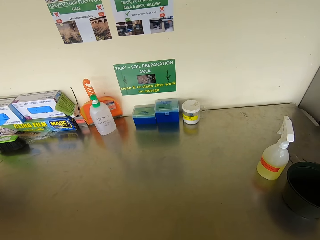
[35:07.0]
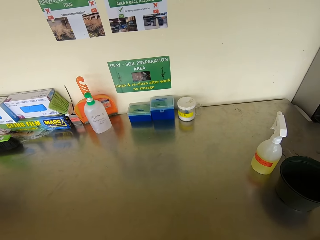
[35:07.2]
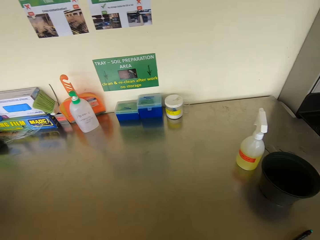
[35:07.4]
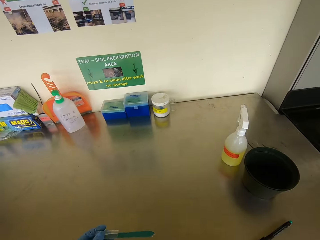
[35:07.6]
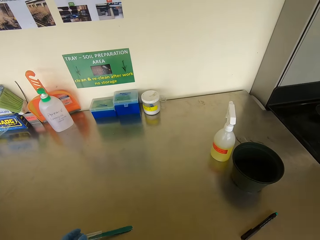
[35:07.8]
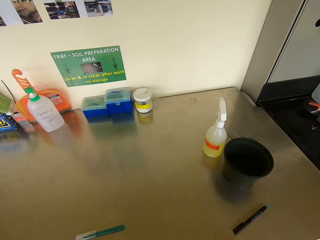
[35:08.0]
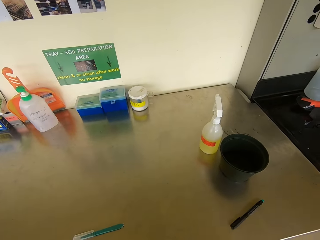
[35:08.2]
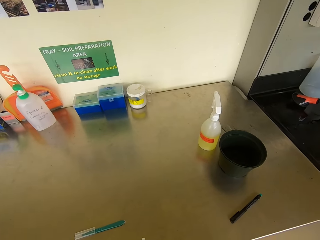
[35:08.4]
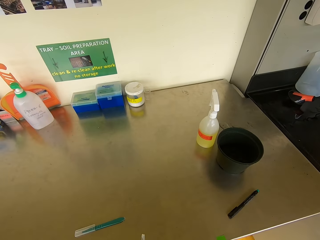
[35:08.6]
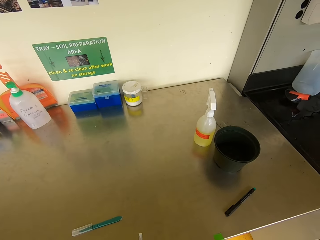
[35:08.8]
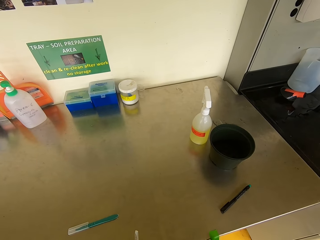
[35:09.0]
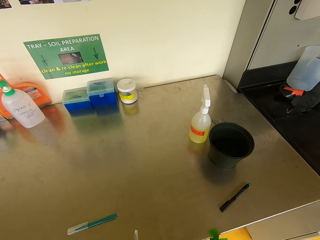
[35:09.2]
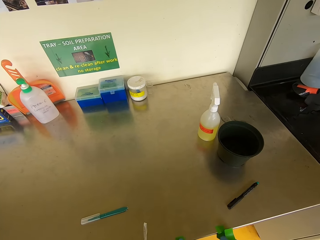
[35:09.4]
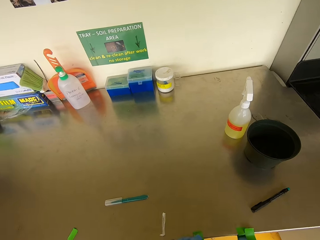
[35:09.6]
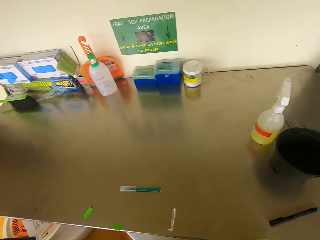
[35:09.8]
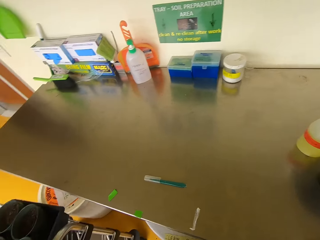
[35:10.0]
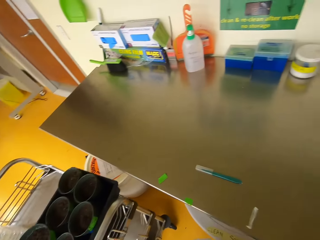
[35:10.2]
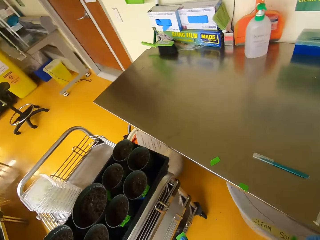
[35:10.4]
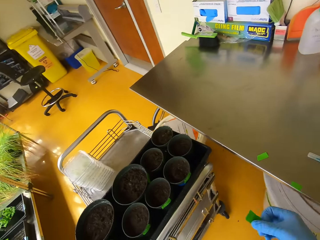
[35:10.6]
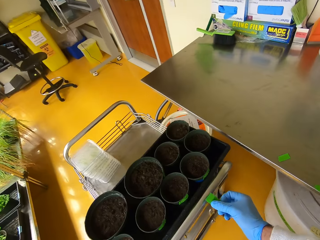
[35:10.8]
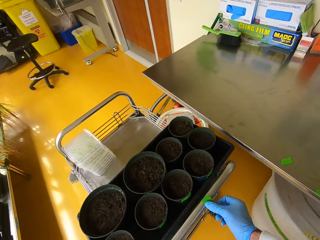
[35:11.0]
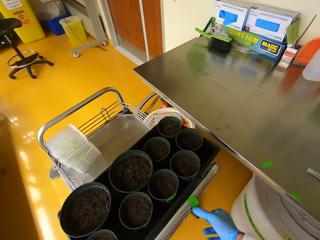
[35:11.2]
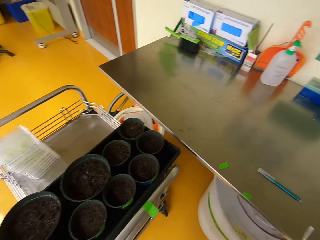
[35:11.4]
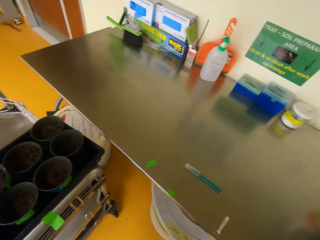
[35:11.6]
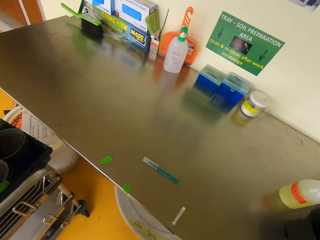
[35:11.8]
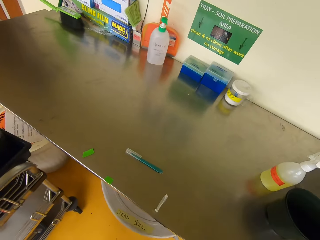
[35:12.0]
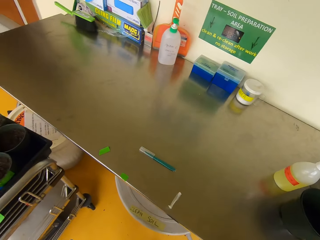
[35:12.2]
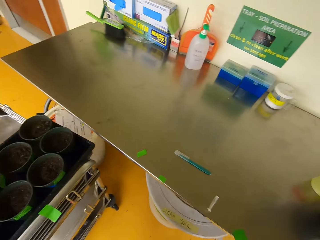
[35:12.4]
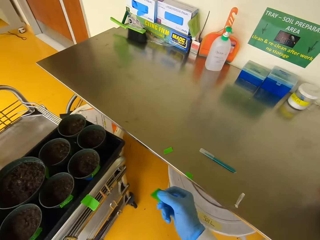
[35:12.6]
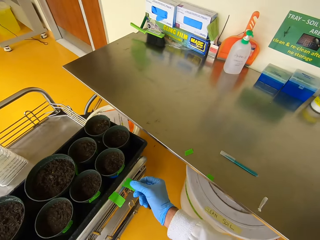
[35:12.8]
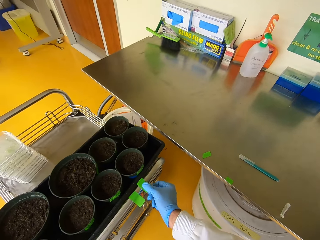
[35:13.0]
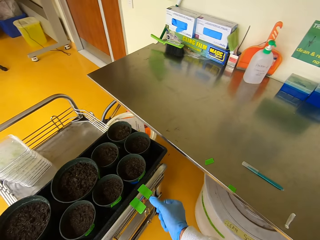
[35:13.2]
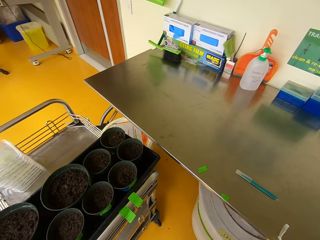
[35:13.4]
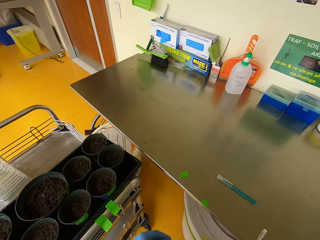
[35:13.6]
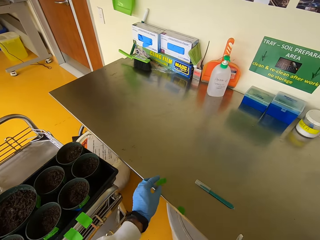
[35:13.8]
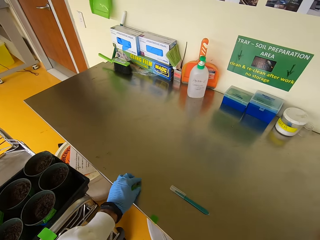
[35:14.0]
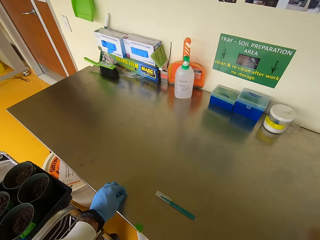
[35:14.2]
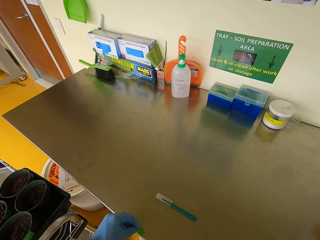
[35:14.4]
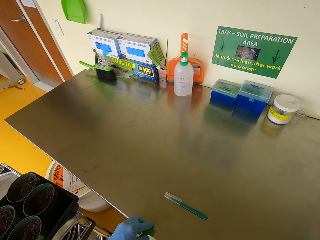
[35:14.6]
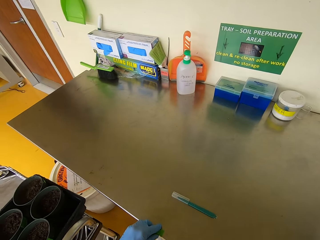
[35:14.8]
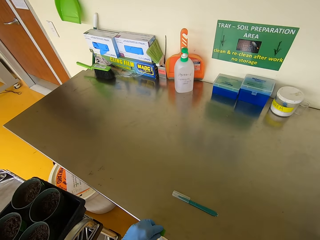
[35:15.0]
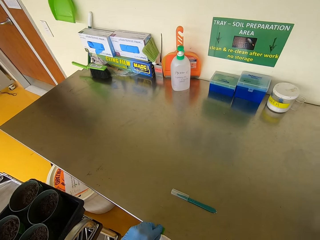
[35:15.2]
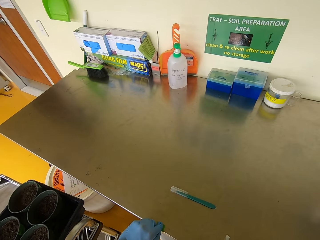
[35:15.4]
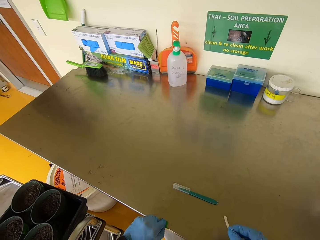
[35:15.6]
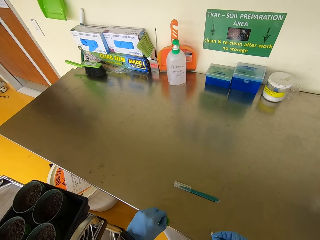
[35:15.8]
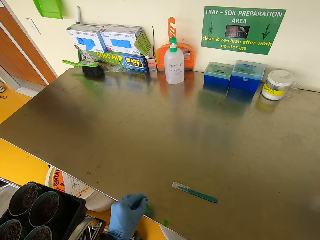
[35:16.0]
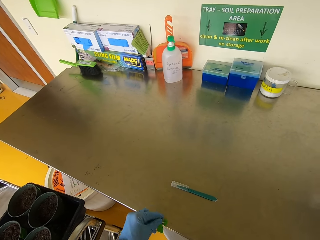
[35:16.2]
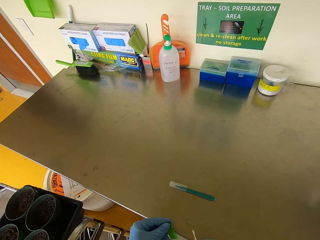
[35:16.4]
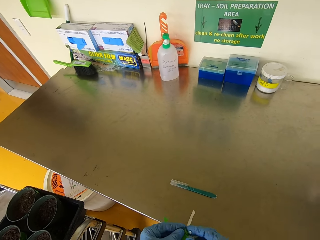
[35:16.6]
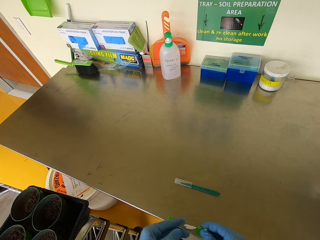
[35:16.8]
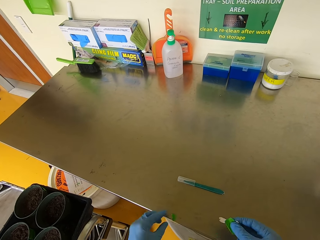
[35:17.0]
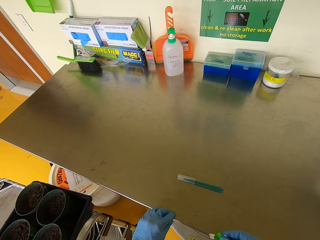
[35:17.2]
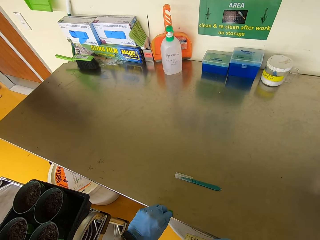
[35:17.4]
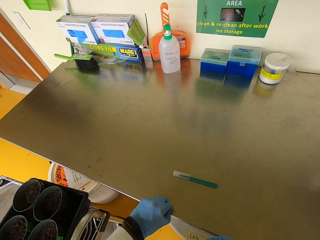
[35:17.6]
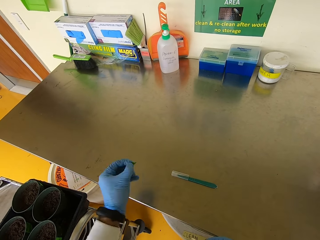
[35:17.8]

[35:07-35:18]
The camera wearer picks tie tape and sticks the tie tape on the trolley handle. They pick the tie tape and stick the tie tape on the trolley handle again. They pick the tie tape.

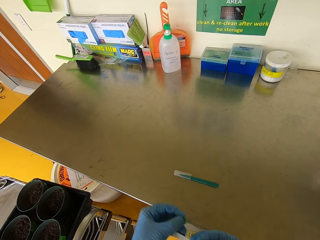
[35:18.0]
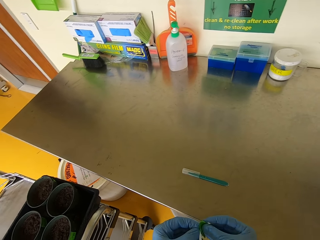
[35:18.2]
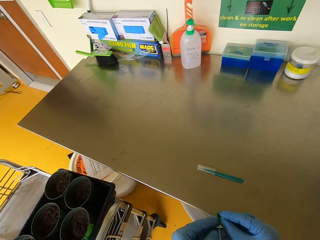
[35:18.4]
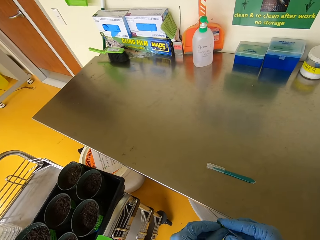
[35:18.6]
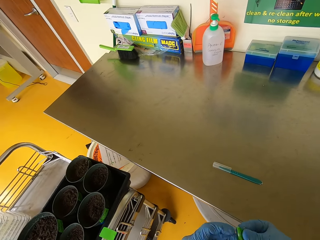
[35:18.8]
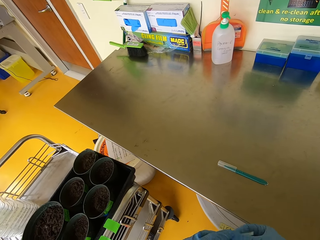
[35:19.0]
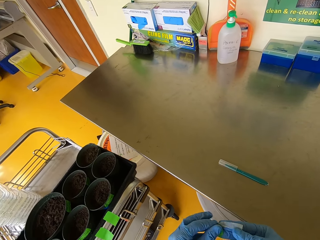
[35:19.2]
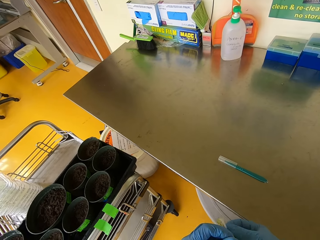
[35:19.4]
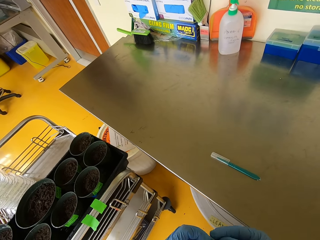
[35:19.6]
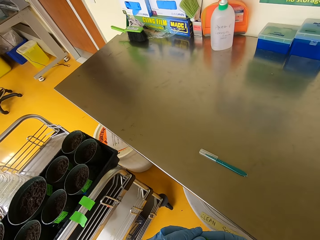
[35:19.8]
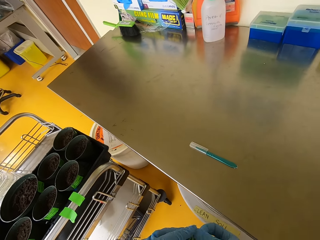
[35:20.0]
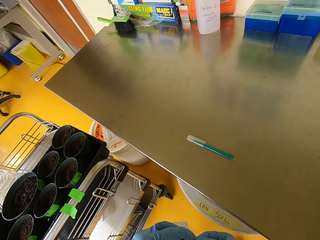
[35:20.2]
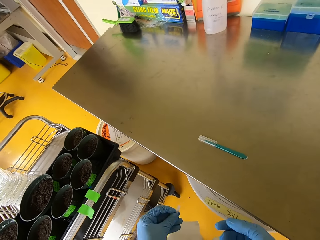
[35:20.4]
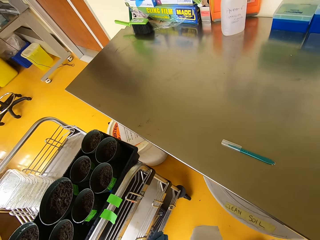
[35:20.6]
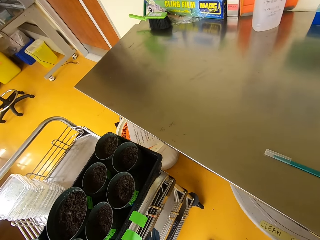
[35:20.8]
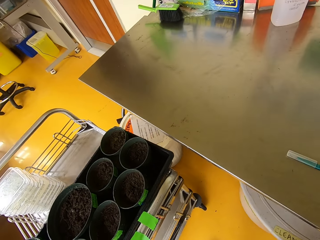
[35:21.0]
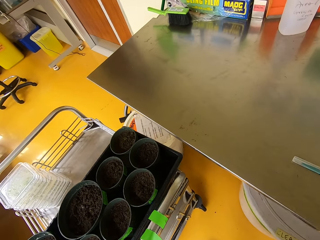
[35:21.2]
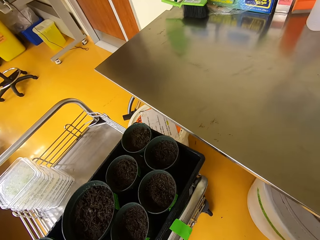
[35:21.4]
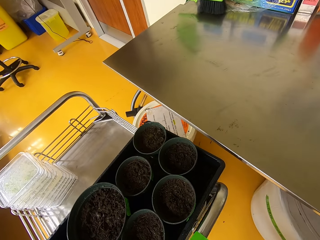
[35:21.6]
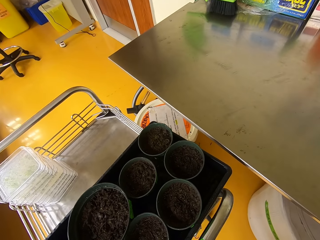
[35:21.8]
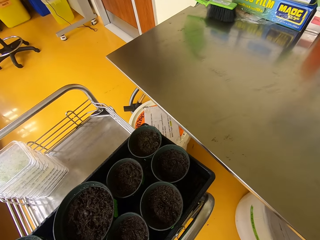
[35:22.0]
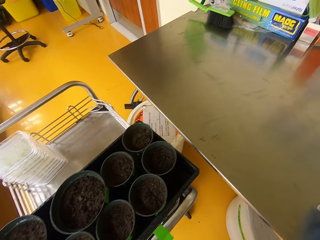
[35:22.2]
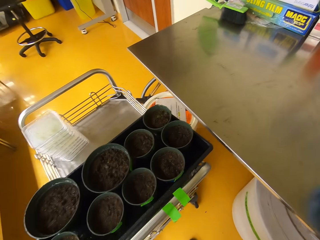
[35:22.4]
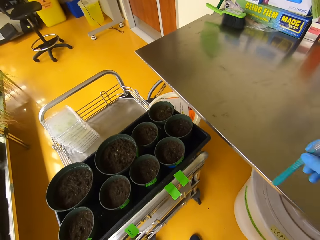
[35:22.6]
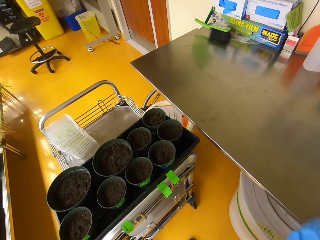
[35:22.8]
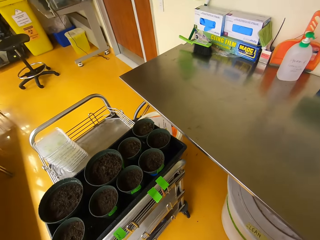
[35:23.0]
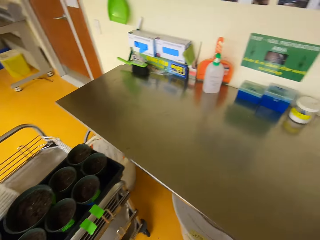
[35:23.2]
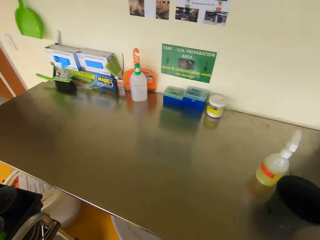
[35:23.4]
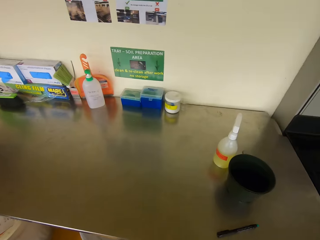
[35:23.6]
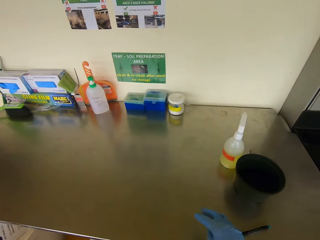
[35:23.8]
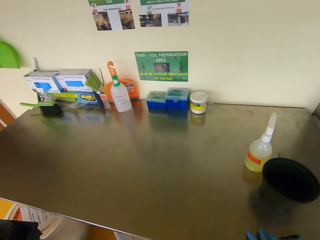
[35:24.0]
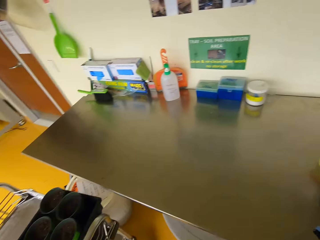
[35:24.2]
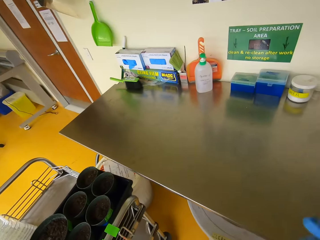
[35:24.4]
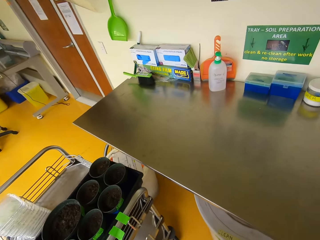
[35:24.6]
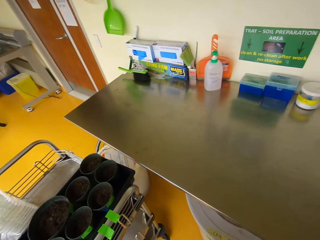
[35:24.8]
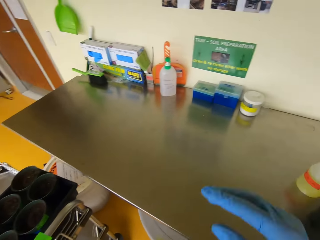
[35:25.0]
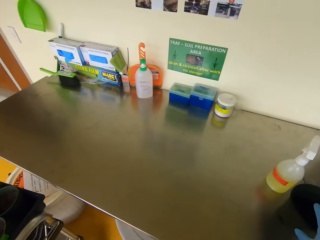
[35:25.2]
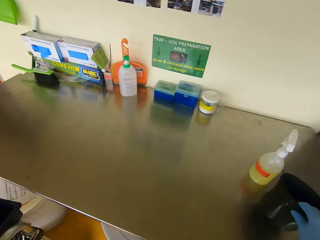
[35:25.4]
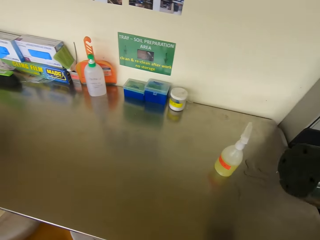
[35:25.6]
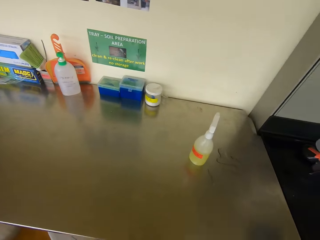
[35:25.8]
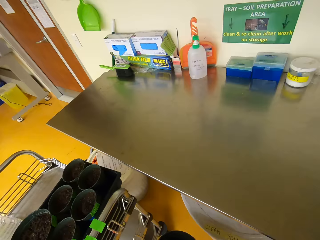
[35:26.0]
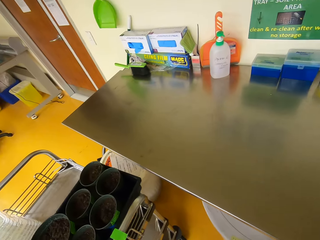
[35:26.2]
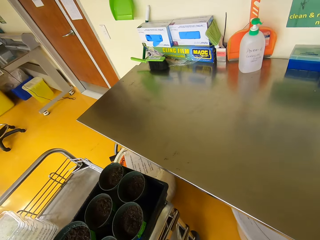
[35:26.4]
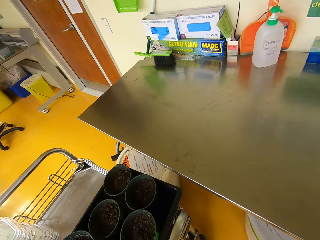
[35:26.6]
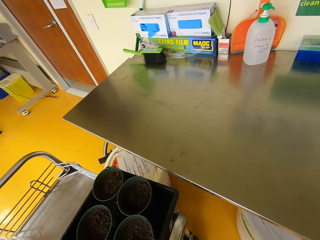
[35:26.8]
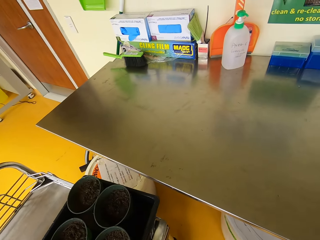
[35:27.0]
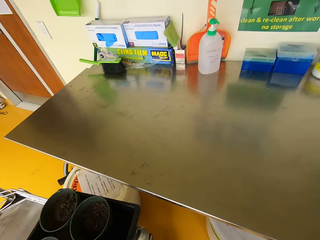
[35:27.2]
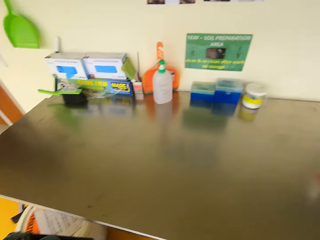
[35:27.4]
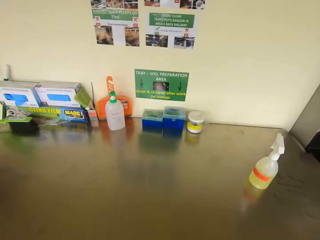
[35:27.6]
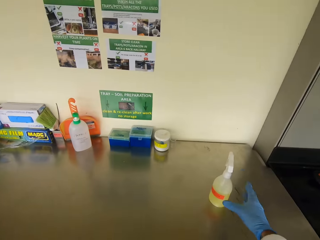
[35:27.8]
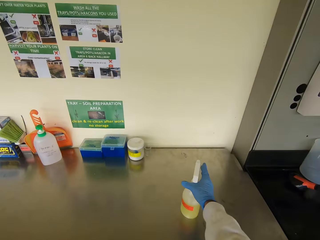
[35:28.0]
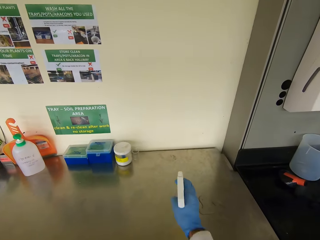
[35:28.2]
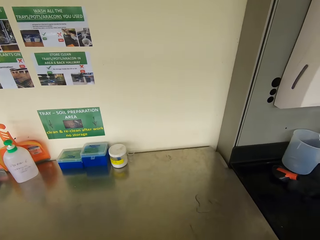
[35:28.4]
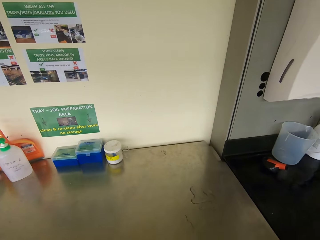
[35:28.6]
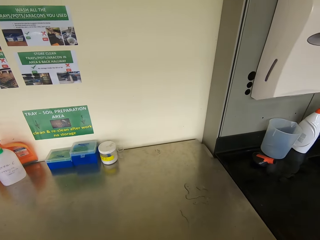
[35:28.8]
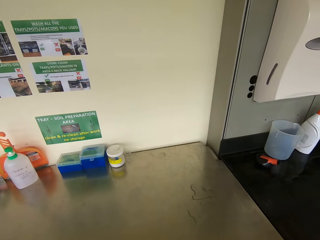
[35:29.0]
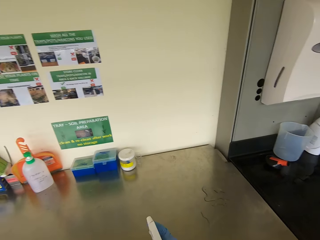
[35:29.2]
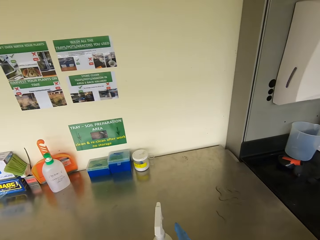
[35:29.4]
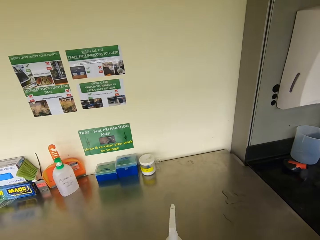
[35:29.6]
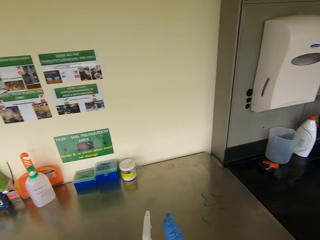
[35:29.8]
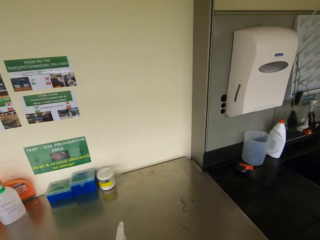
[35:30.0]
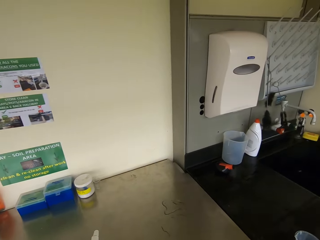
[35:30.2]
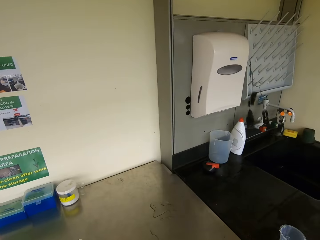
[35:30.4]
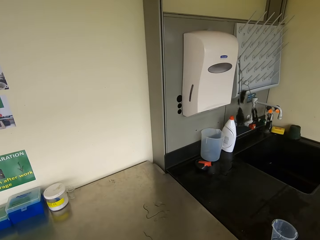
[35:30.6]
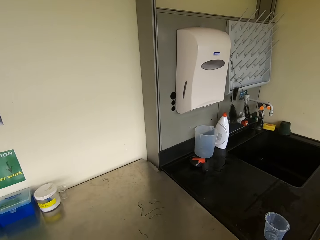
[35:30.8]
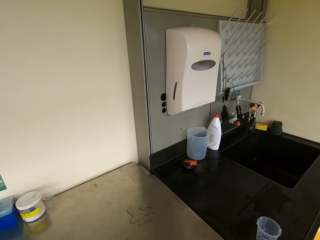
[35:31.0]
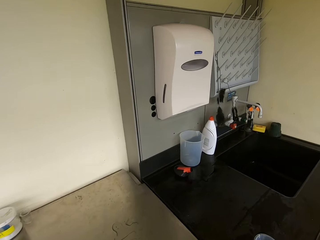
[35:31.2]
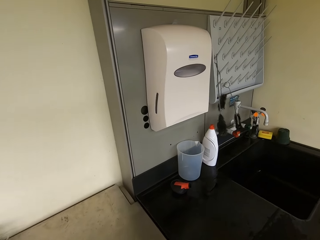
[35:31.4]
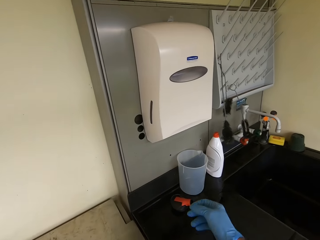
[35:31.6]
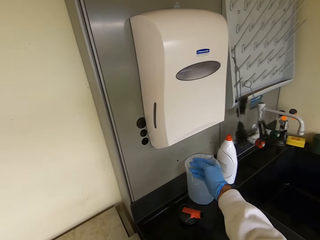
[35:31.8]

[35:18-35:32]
The camera wearer folds the tie tape. They look around. They pick the cutter. They move a hand. They pick a plastic pot. They place the plastic pot on the trolley. They pick a cleaning spray bottle or sprayer. They put the sprayer down. They look around. They spray water on the counter.
